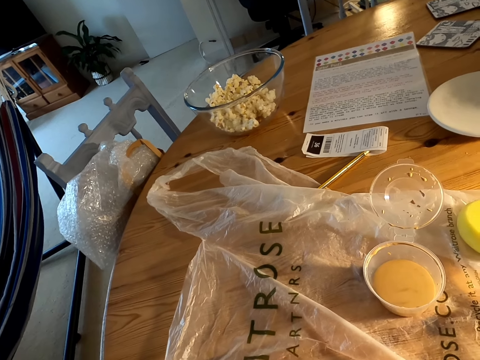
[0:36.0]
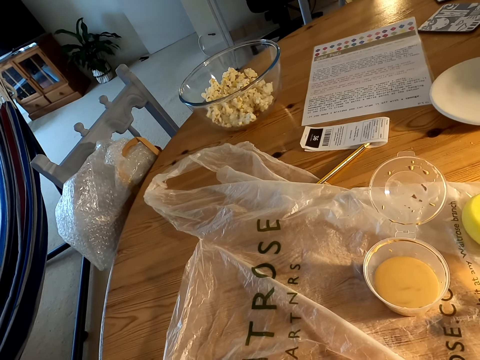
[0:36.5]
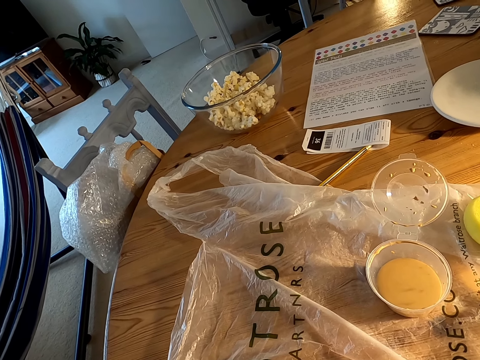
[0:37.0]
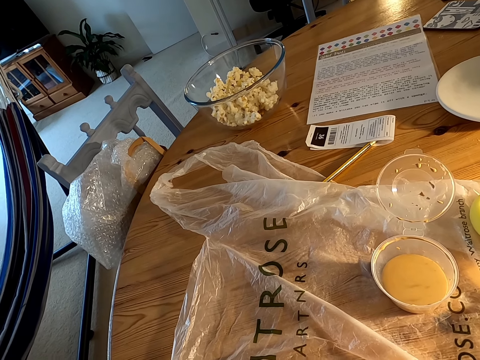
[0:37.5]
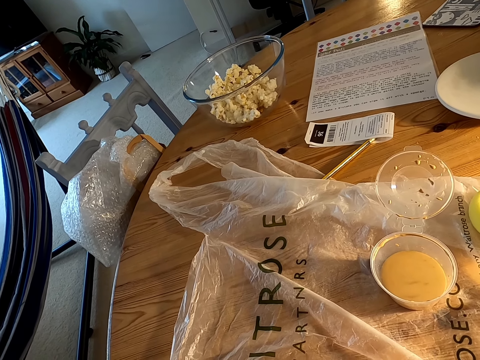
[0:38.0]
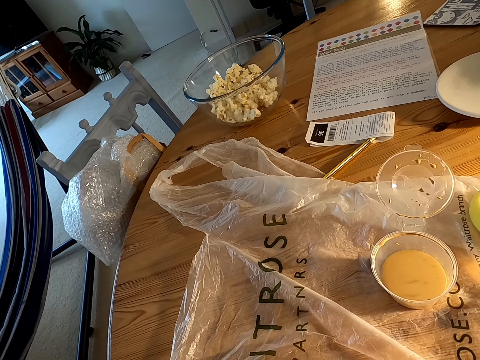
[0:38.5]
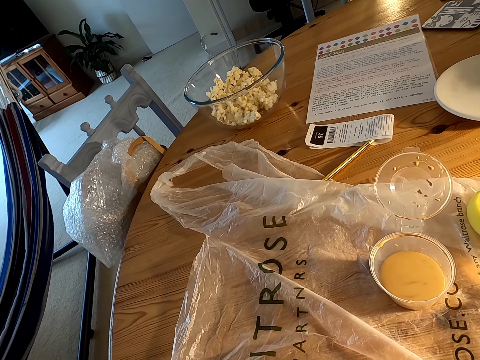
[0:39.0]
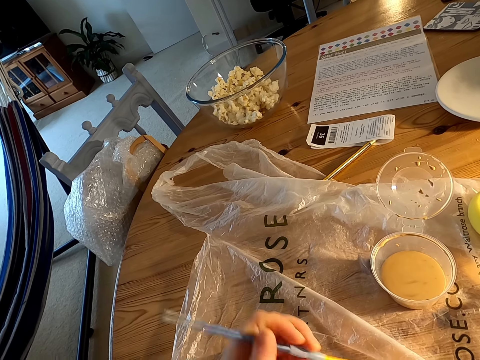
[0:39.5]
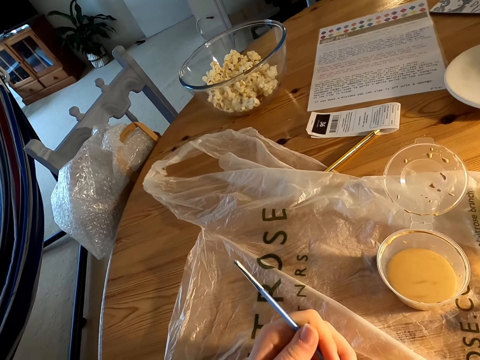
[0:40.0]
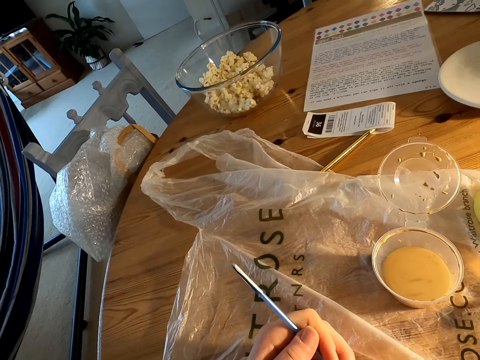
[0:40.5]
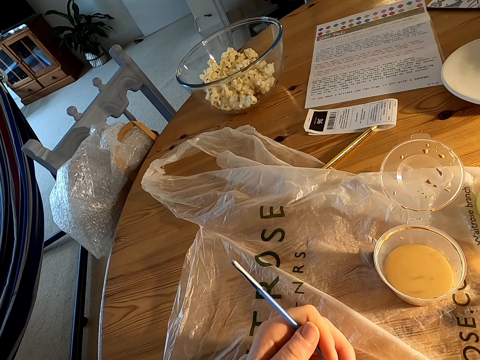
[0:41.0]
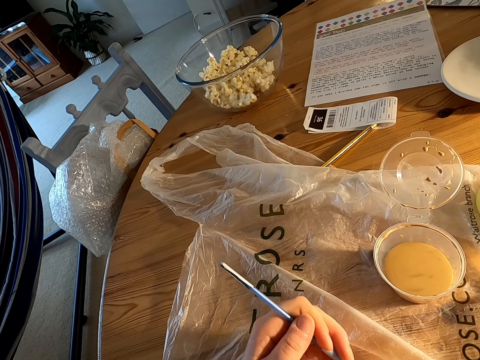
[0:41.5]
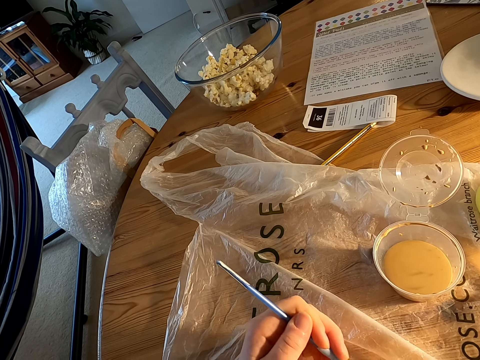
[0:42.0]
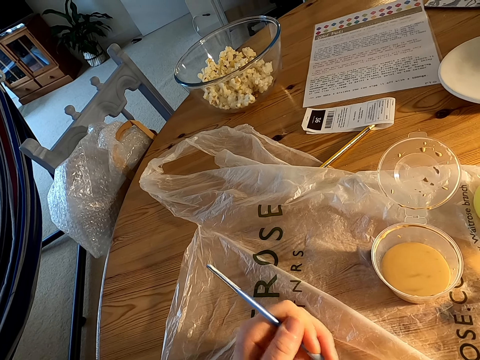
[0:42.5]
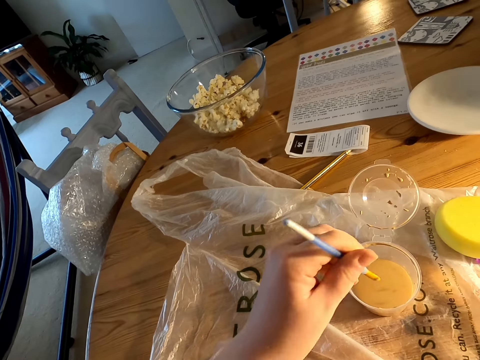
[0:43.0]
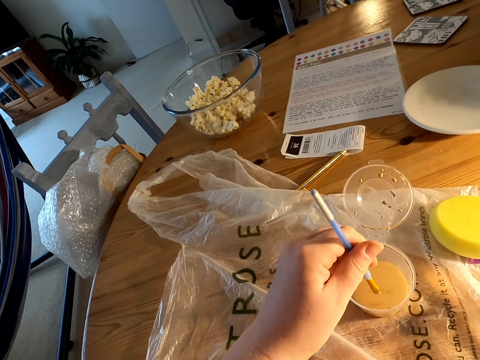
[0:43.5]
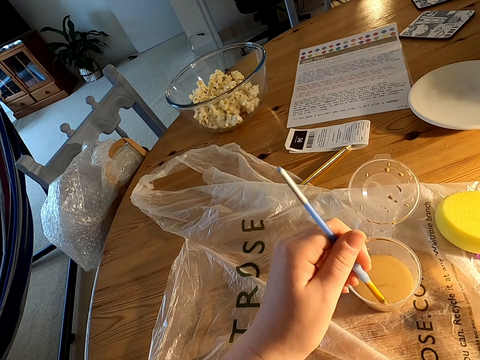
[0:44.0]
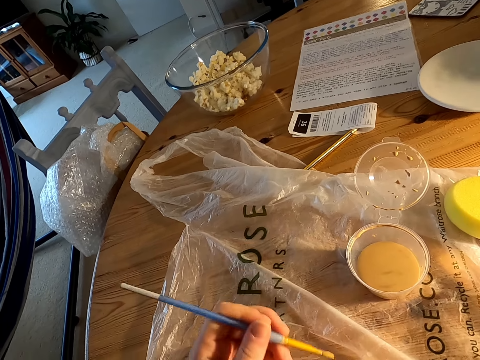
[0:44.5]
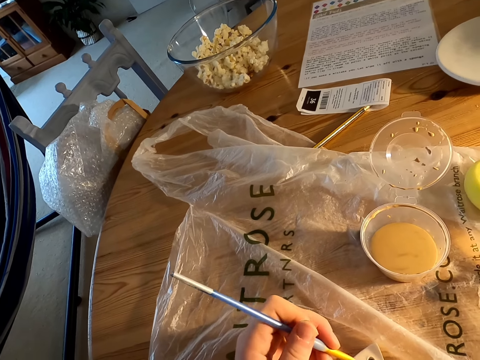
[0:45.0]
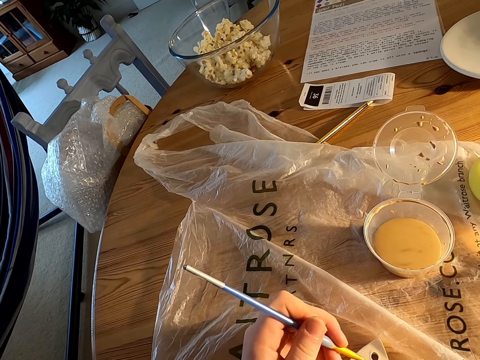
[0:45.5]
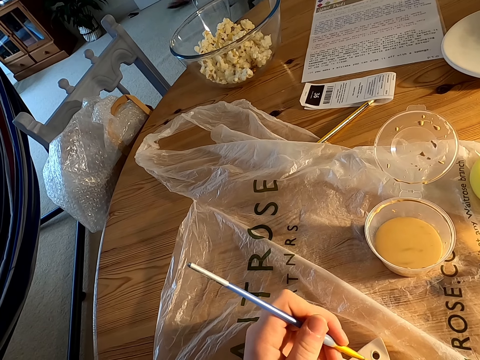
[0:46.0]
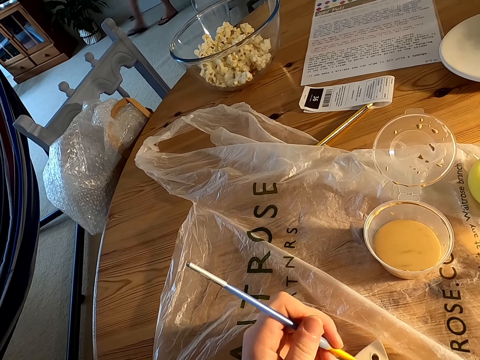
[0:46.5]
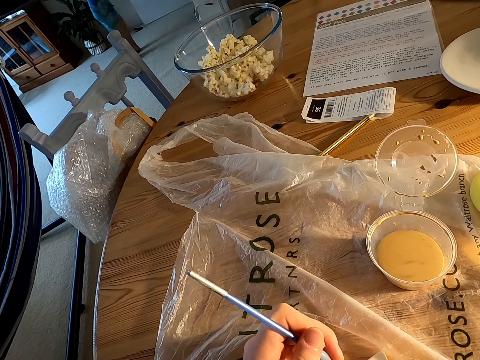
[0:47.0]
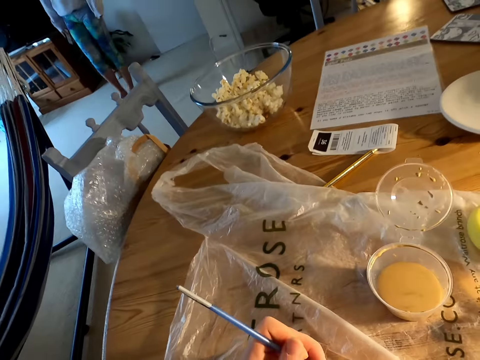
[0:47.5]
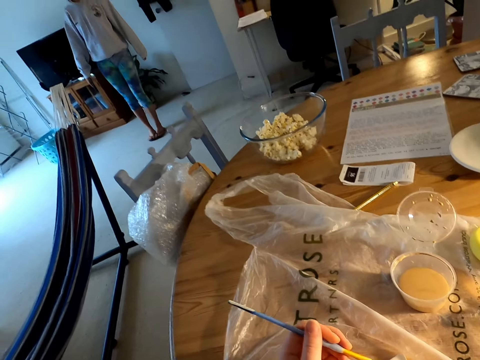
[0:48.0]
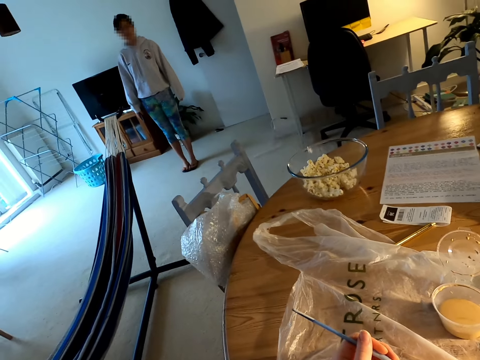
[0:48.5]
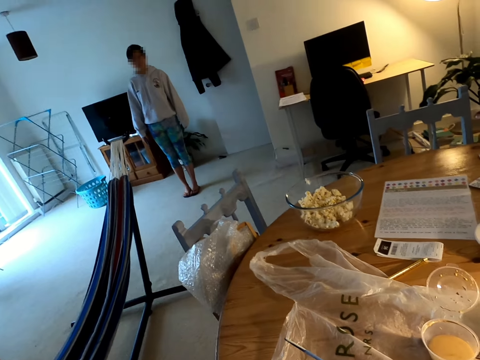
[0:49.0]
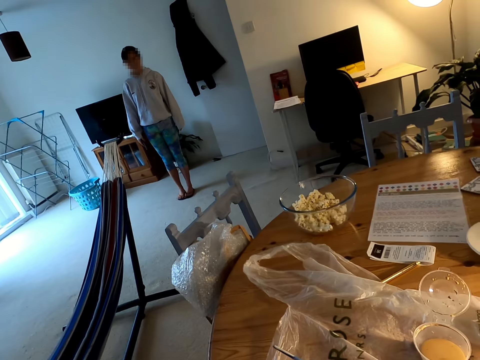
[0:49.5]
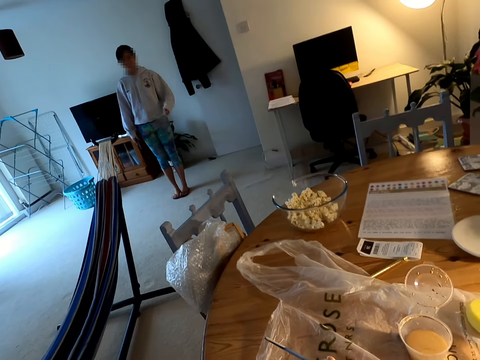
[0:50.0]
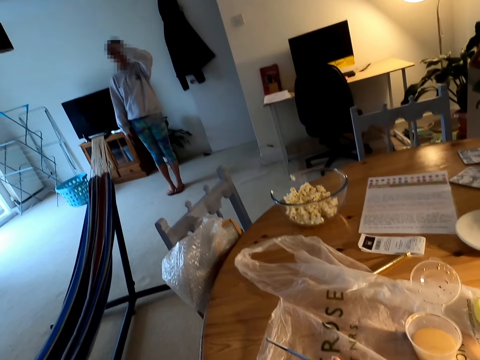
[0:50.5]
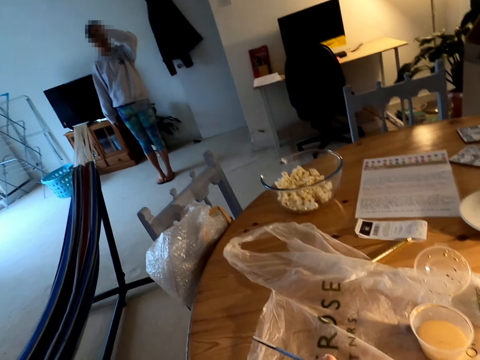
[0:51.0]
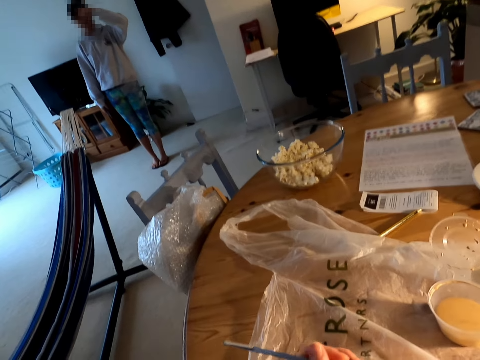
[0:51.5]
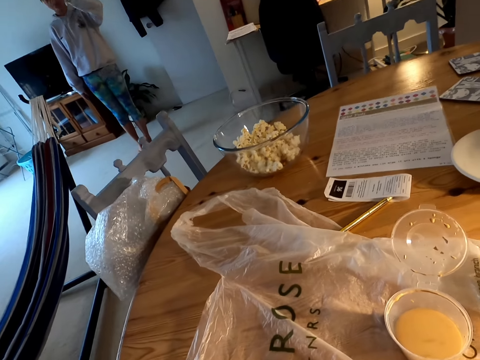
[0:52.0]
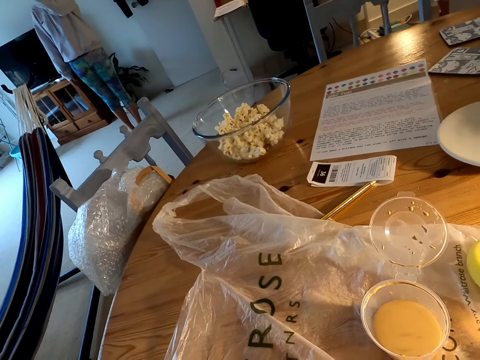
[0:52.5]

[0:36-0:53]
The camera wearer dips paint in the can on the table with a brush. They paint something on the table with the brush. A woman walks on the floor. The woman stands on the floor.

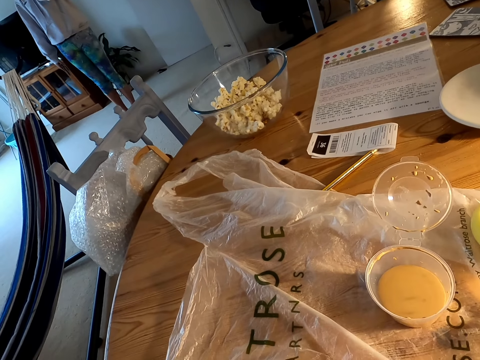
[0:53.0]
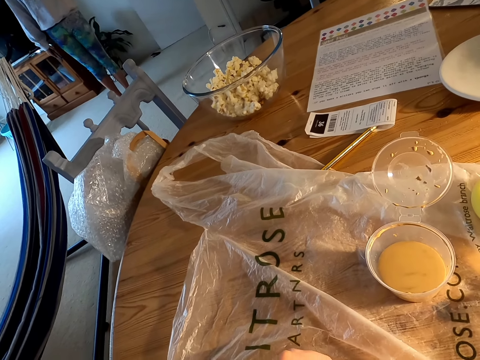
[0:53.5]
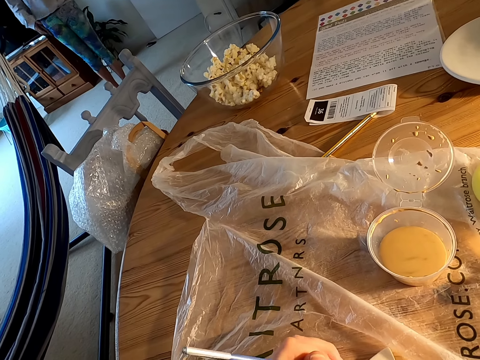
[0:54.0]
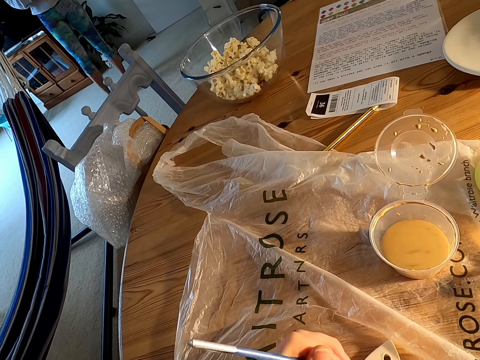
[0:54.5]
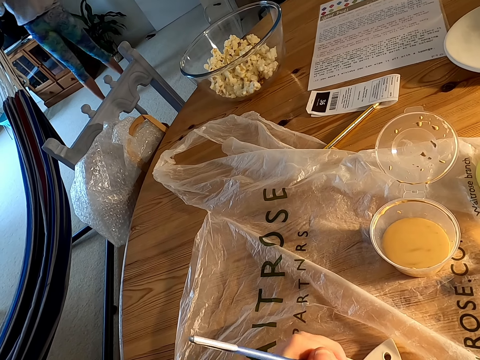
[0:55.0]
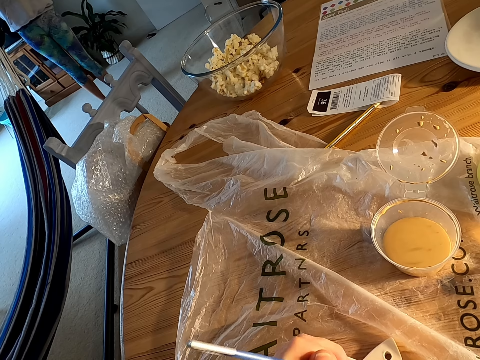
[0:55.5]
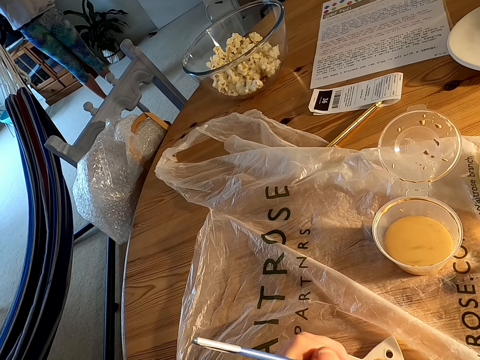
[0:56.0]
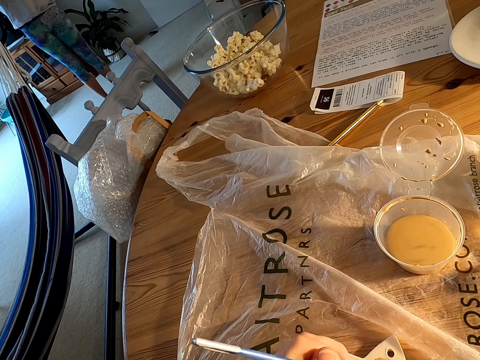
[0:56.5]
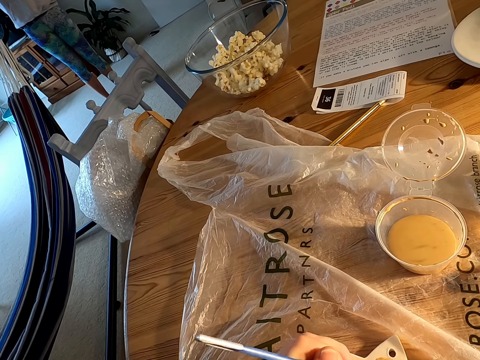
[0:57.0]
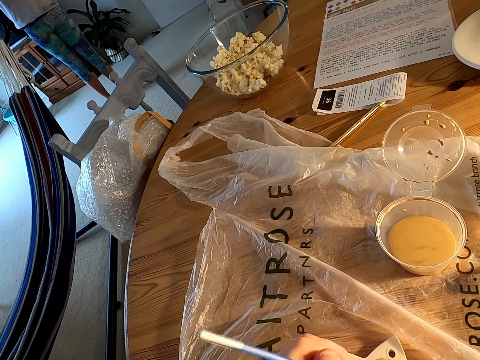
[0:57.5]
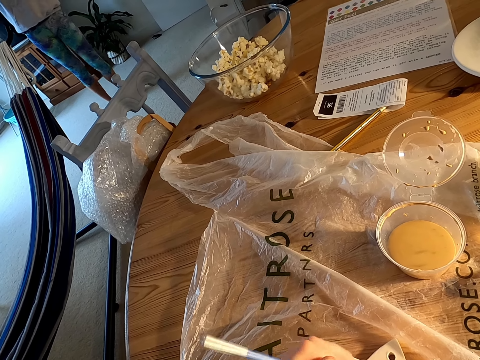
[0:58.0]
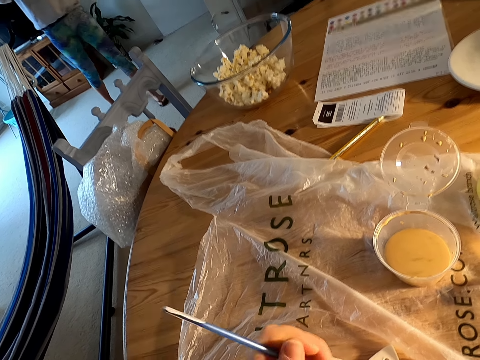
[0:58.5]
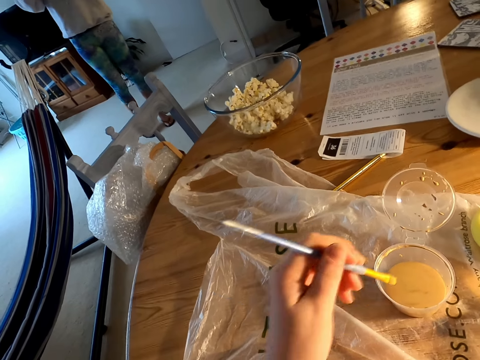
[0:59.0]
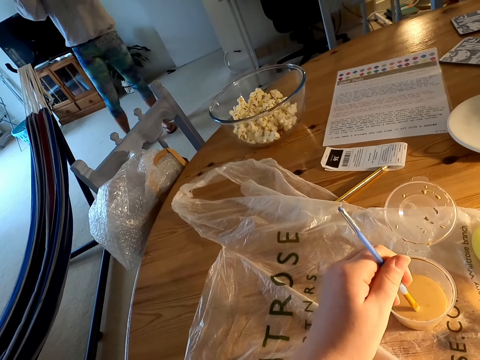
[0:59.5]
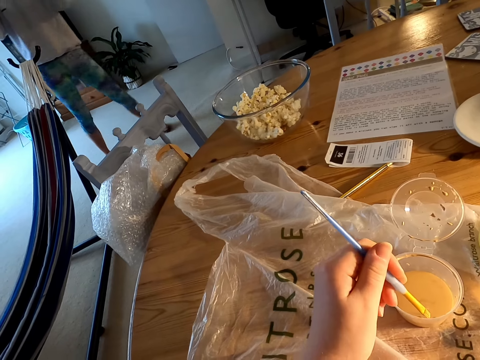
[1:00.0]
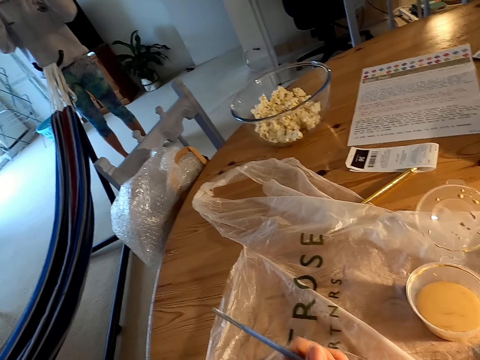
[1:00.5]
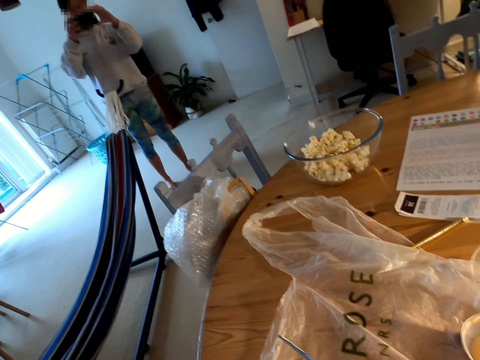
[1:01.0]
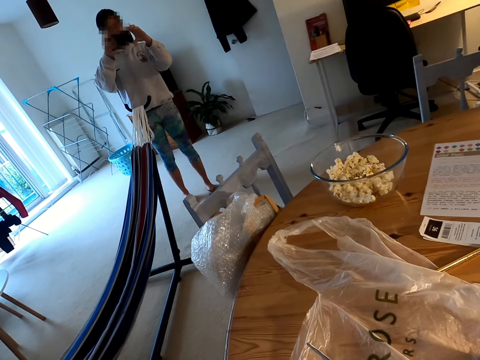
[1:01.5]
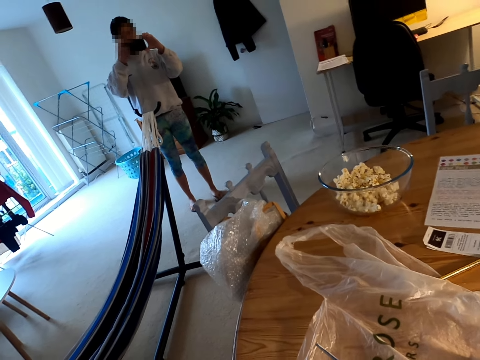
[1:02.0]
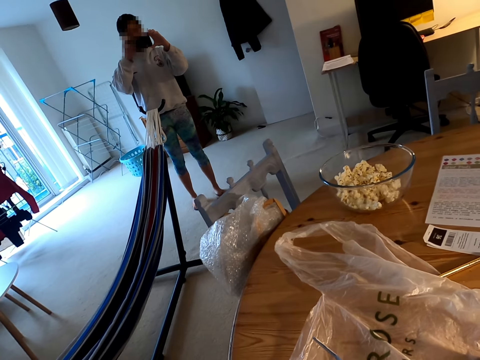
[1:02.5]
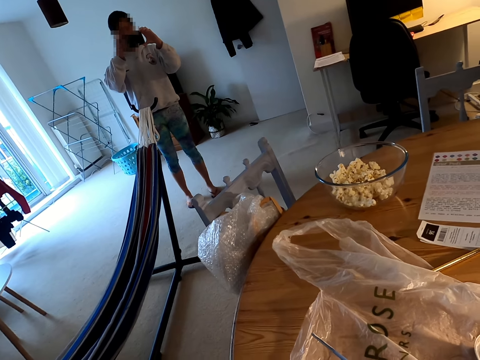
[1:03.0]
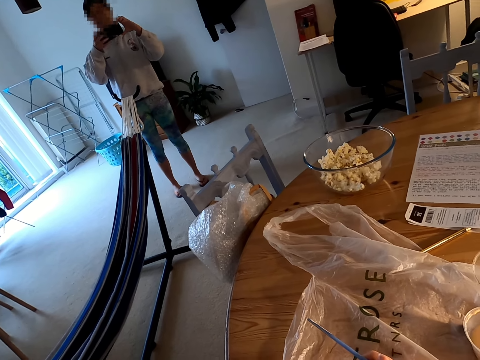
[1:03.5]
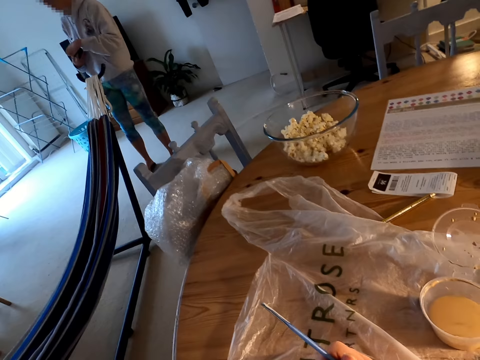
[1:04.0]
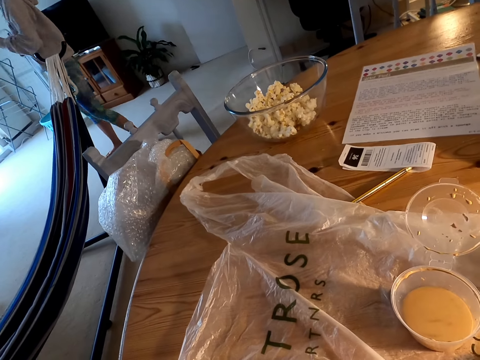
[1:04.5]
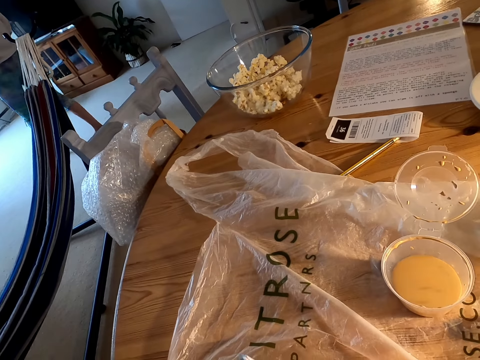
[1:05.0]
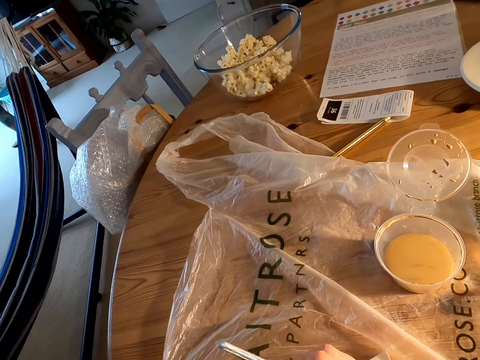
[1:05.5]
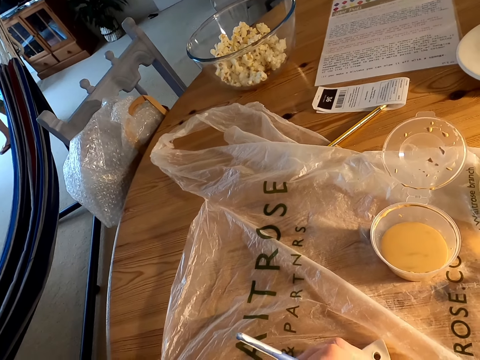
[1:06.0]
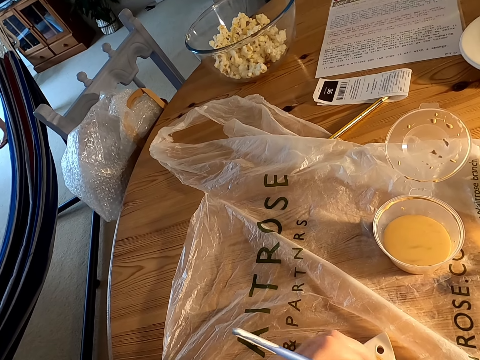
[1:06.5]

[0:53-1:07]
A woman walks on the floor.
